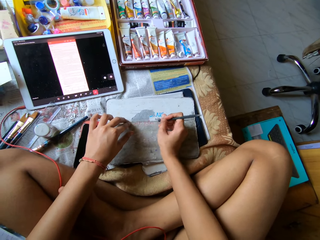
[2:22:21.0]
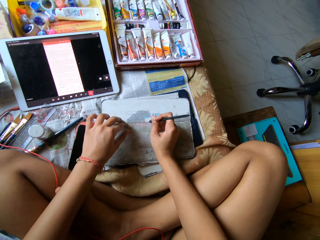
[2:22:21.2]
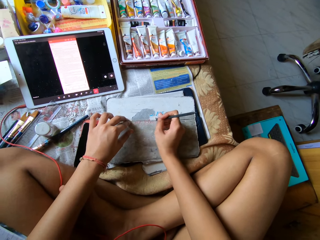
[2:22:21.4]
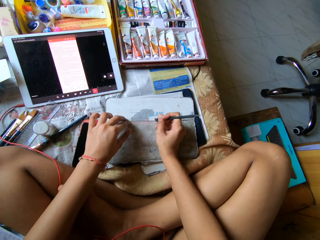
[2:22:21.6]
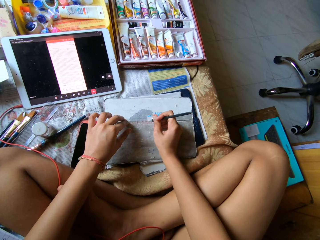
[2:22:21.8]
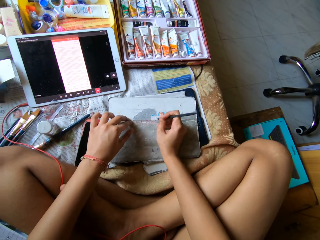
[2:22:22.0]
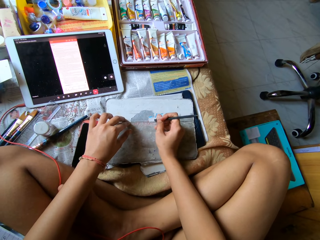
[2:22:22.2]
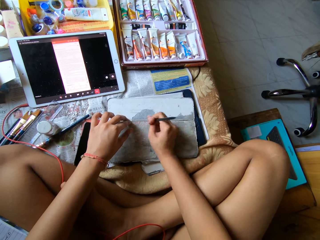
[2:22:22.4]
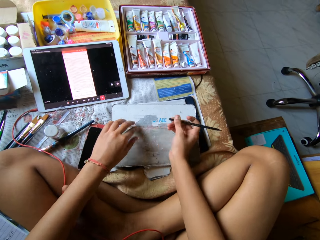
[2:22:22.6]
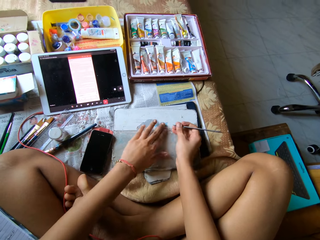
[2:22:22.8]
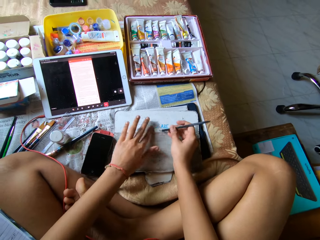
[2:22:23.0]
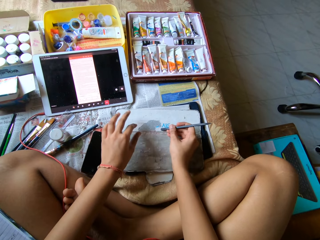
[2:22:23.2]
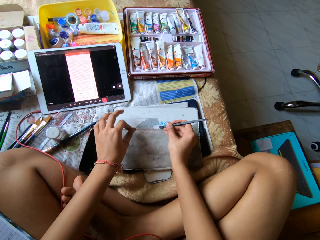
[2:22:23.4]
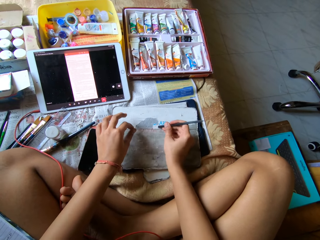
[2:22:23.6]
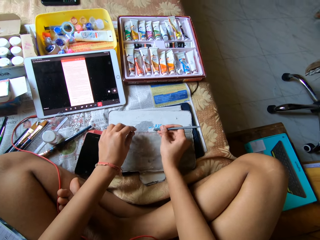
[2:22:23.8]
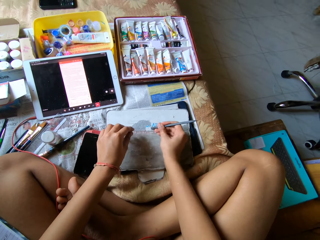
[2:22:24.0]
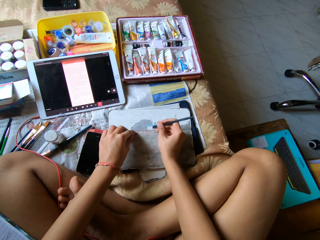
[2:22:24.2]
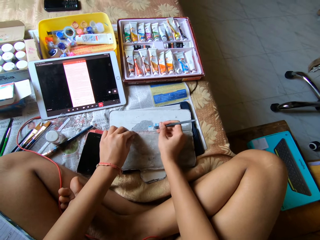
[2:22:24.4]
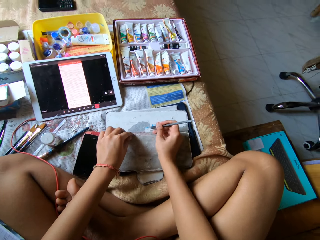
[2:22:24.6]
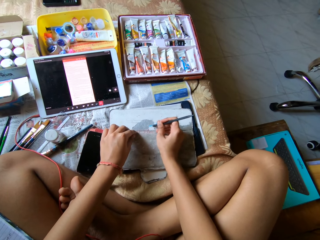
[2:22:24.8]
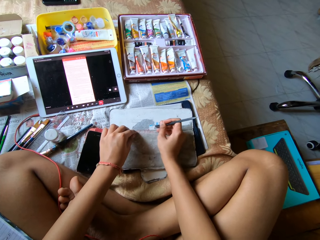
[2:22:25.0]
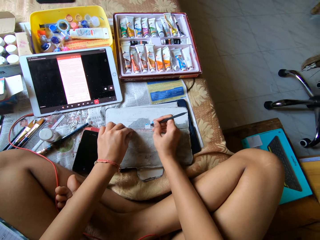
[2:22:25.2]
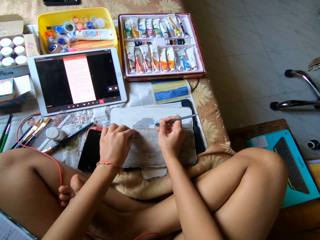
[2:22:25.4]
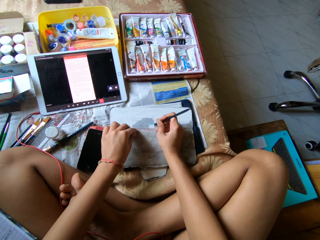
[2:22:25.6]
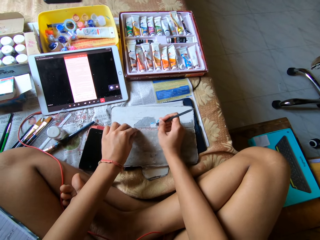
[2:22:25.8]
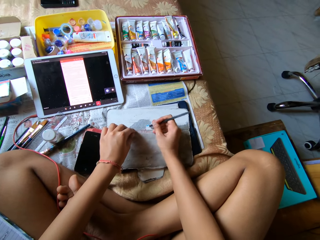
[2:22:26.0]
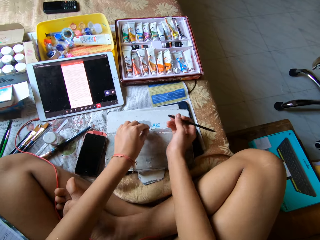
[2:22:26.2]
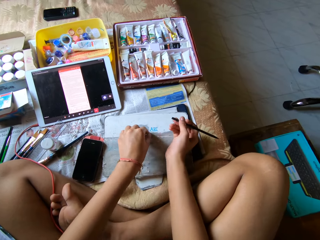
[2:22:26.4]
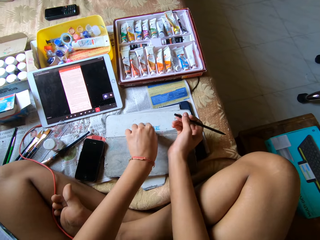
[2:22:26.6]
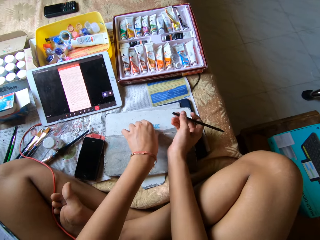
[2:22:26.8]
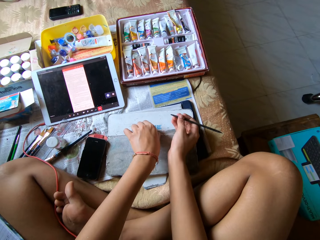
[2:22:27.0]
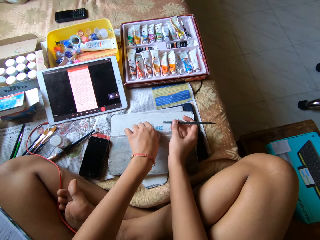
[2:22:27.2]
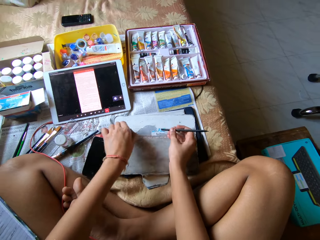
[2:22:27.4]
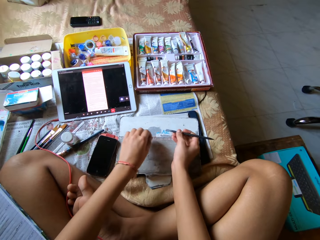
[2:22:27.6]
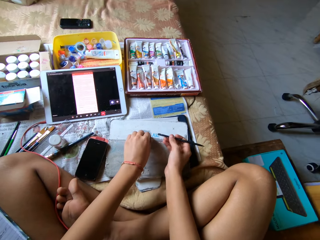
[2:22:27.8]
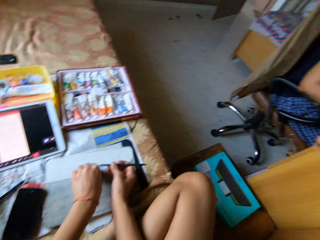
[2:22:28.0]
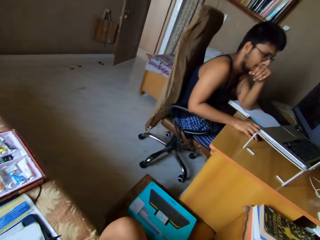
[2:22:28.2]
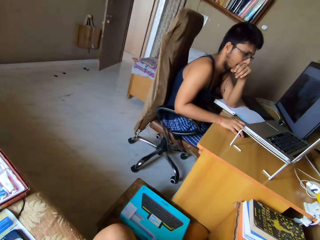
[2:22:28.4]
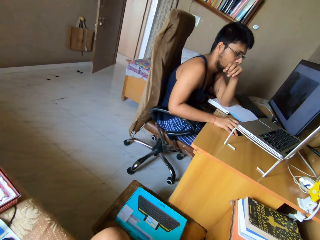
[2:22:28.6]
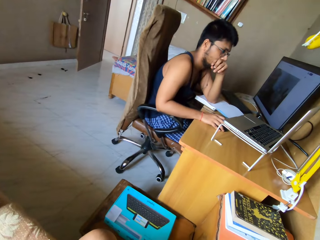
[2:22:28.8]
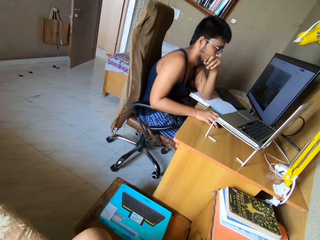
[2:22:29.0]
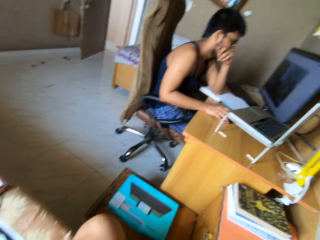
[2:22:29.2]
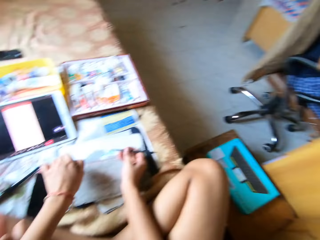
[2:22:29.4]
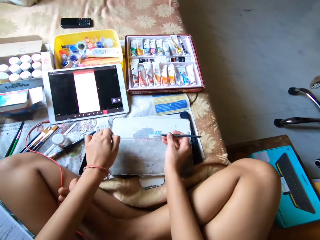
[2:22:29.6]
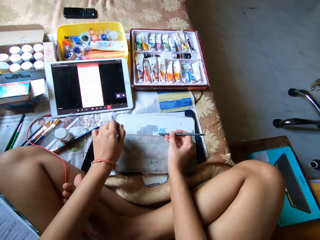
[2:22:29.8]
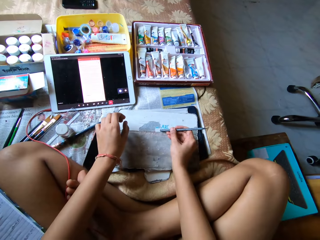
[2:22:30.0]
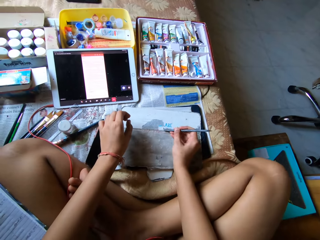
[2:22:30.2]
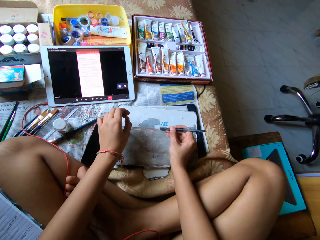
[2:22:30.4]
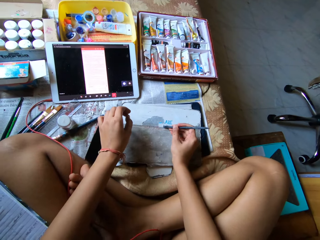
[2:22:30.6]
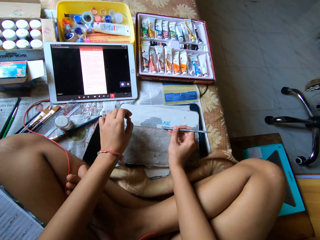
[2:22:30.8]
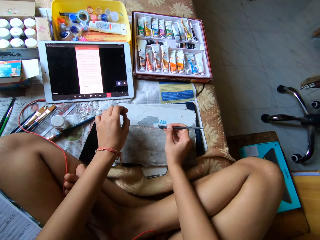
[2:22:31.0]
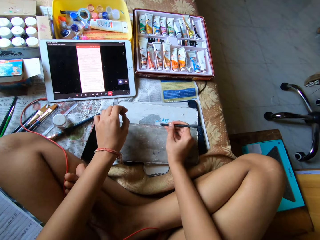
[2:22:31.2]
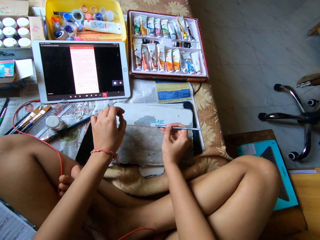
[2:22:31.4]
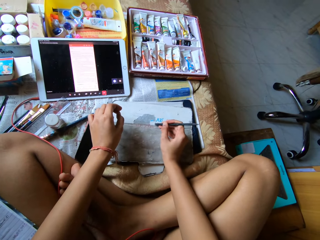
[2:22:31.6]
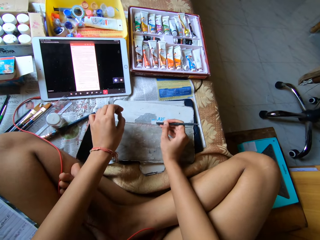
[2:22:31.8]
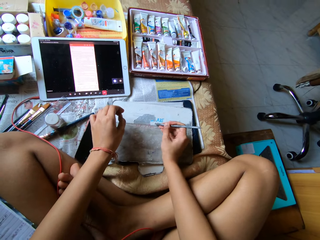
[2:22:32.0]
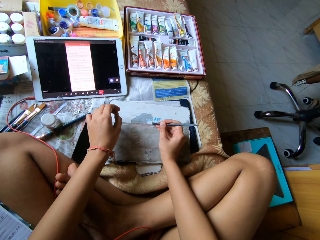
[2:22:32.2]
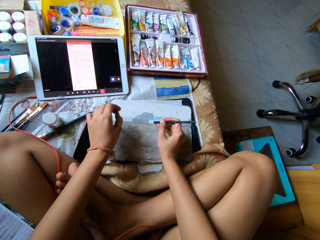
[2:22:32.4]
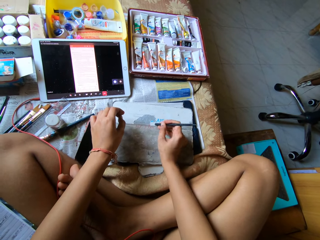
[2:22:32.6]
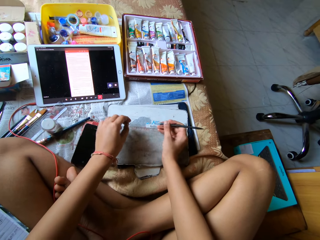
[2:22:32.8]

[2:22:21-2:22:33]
The camera wearer wipes the tablet cover with her left hand. She peels off the outer layer of the tablet cover with a chisel or metal scraper. She peels off the outer layer of the tablet cover with her left hand and picks a peeled particle on the tablet cover with her left hand. She looks around the house. She stares at a man. The man places his right hand on the mouse on the table. The camera wearer looks around the house. She peels the skin of the tablet cover with the metal scraper in her right hand.

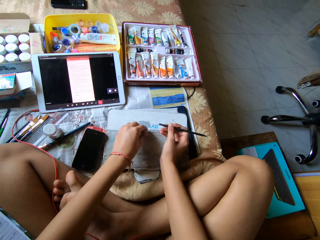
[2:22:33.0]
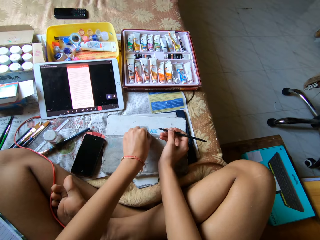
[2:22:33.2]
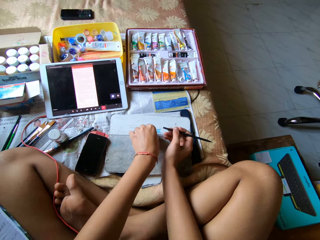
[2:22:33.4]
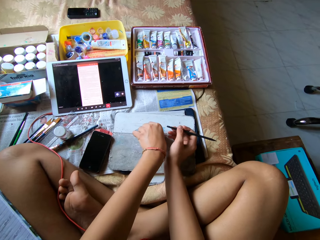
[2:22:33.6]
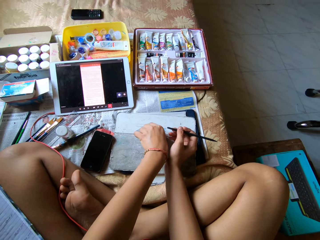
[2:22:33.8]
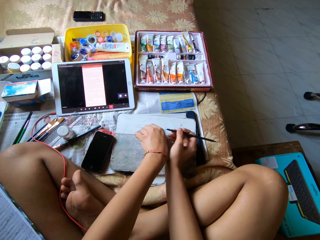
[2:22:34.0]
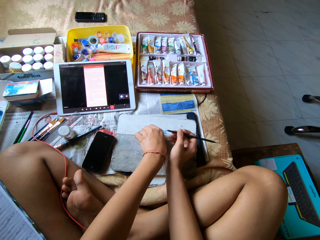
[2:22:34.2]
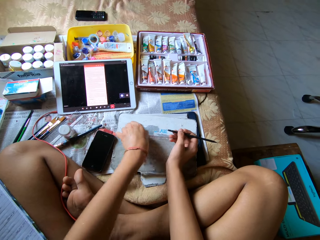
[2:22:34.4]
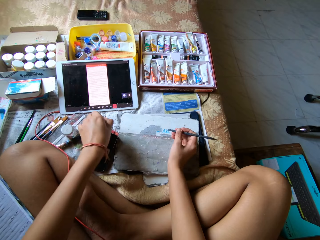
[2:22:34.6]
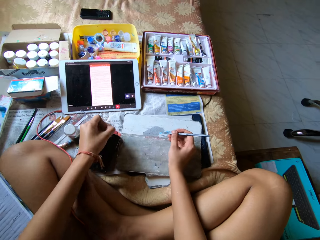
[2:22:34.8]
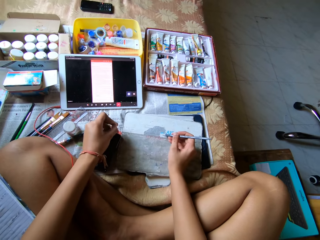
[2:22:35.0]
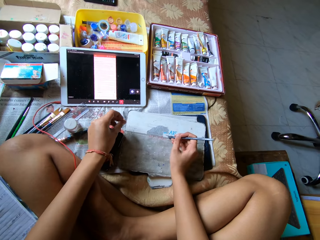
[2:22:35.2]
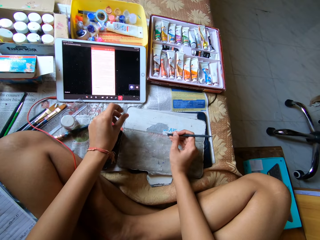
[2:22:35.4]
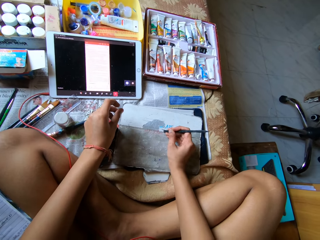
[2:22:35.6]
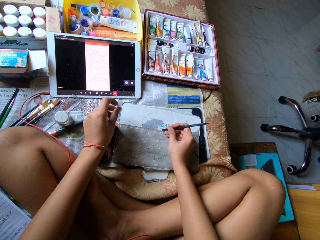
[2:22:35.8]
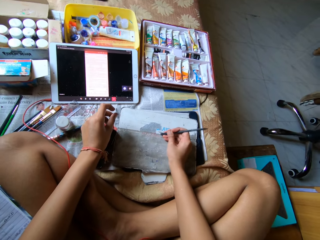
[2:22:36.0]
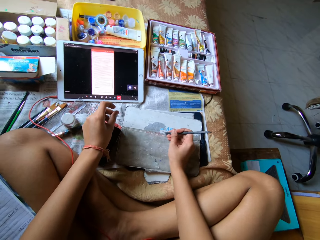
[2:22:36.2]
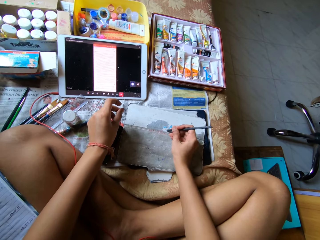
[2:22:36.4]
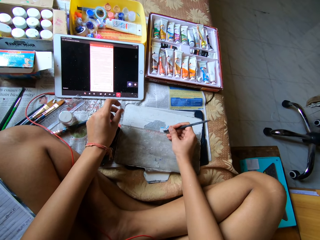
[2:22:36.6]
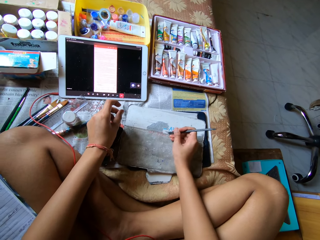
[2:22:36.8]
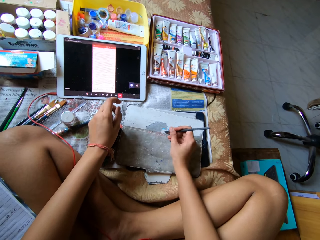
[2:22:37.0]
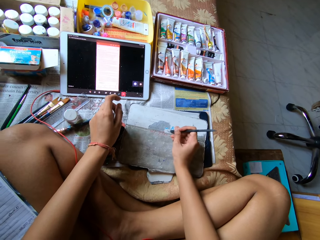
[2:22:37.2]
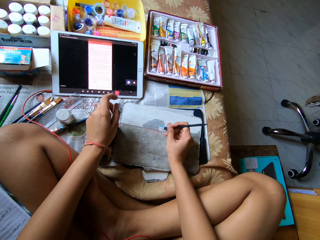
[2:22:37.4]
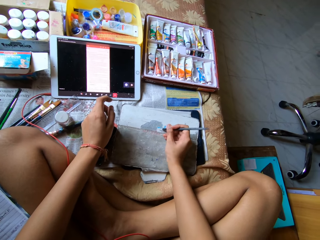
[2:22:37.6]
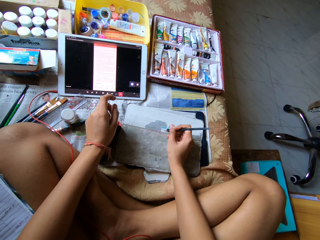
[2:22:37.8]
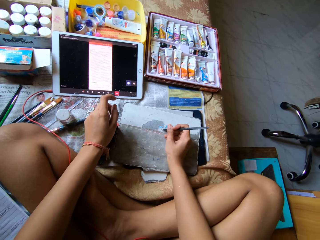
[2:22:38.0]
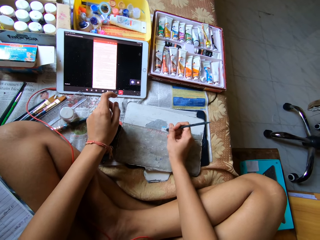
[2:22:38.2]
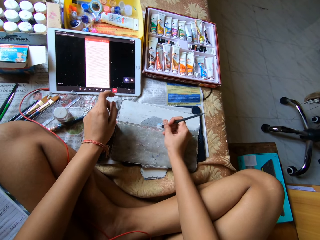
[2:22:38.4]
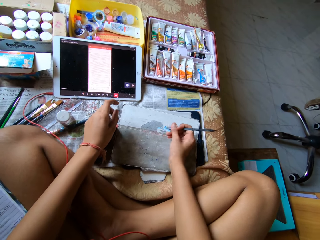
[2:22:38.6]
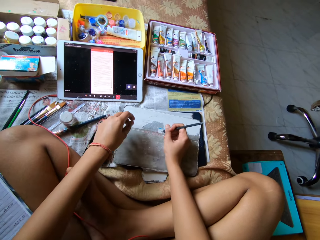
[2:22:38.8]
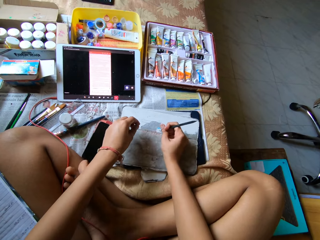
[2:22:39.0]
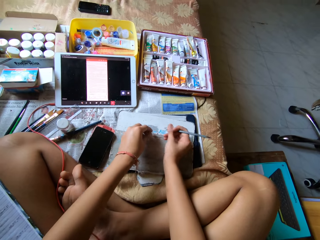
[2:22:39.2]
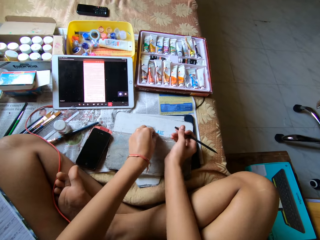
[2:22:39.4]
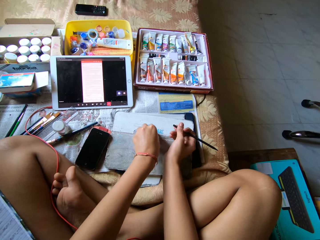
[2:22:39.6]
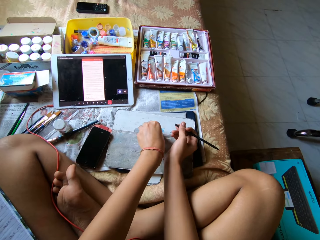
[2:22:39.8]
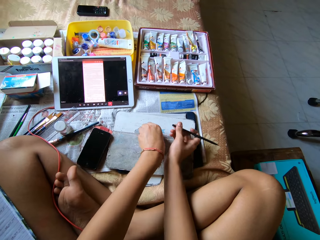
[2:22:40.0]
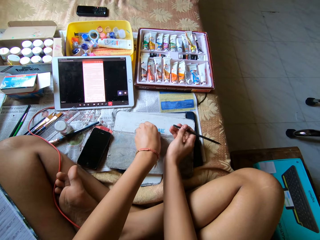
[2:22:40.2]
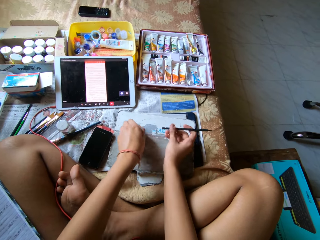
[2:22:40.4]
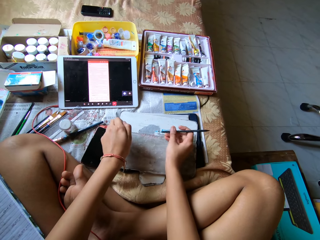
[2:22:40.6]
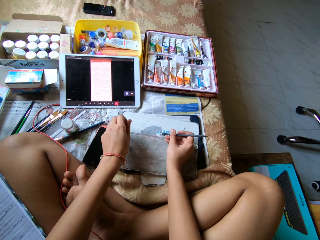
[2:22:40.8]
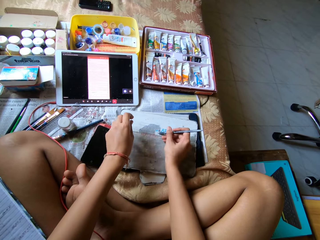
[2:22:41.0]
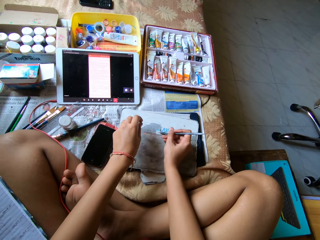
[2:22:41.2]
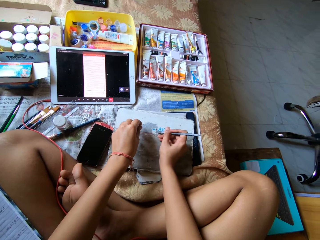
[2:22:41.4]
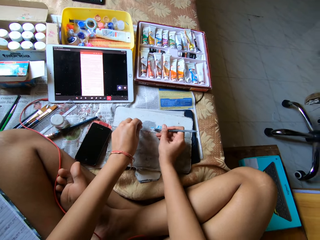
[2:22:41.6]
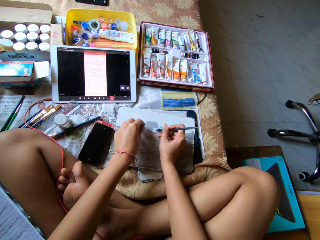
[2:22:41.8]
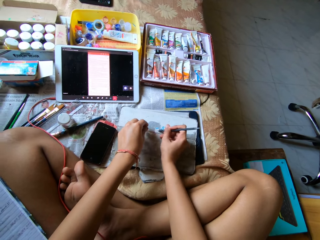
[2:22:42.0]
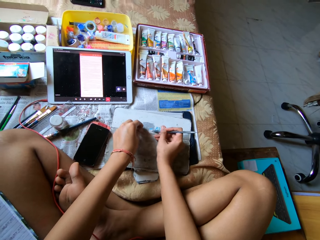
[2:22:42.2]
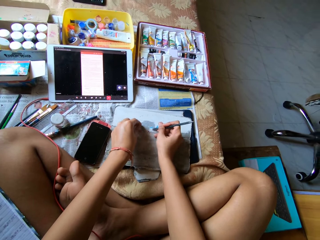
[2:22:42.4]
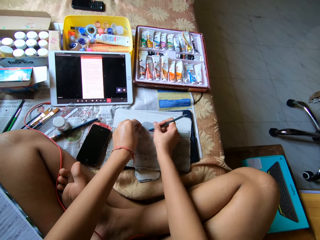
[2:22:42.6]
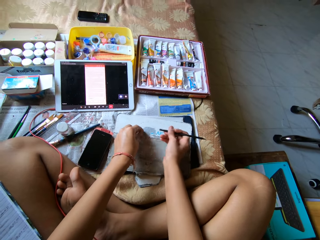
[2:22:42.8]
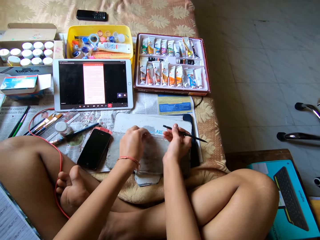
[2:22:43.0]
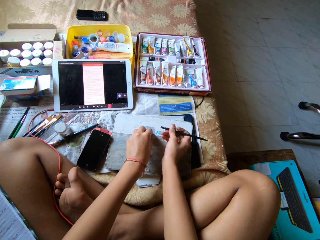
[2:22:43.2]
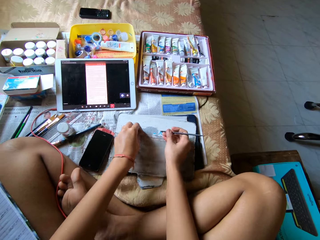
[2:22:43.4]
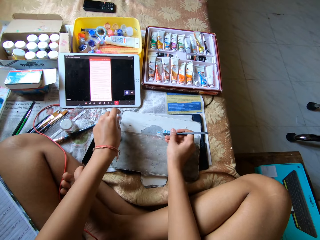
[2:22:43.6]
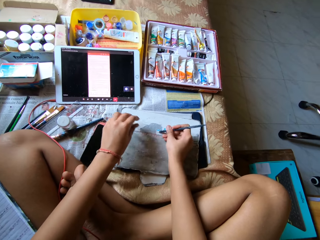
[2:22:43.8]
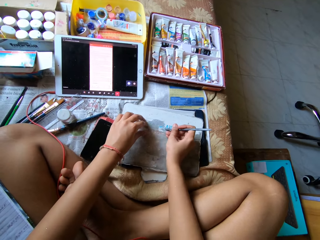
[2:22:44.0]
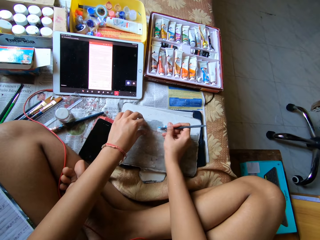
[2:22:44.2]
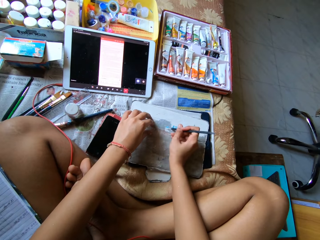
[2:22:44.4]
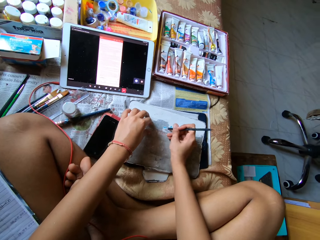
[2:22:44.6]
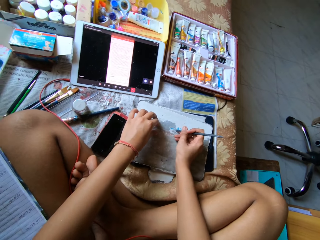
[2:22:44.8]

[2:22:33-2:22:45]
The camera wearer picks a peeled particle on the tablet cover with her left hand. She peels off the outer layer of the tablet cover with her left hand. She drops the peeled particle on the bed with her left hand. She peels the skin of the tablet cover with the metal scraper in her right hand. She picks a peeled particle on the tablet cover with her left hand. She peels off the outer layer of the tablet cover with her left hand. She drops the peeled particle on the tablet cover with her left hand. She peels the skin of the tablet cover with the metal scraper in her right hand.
